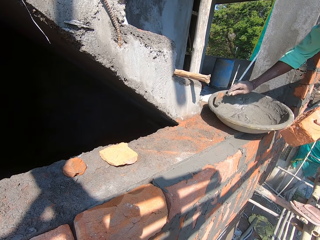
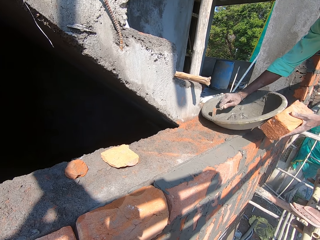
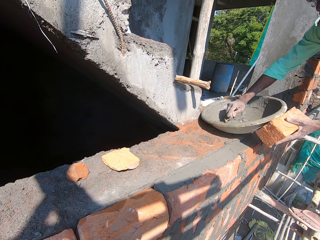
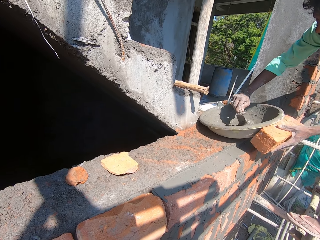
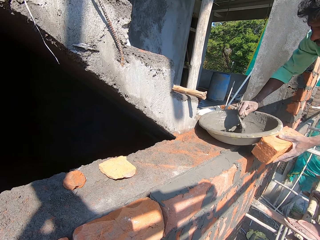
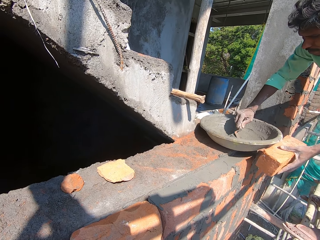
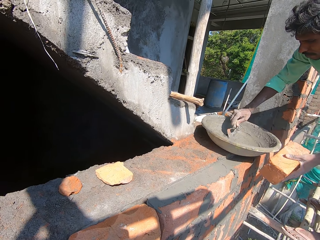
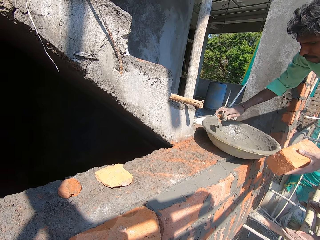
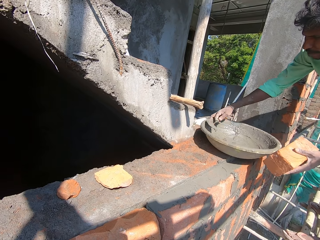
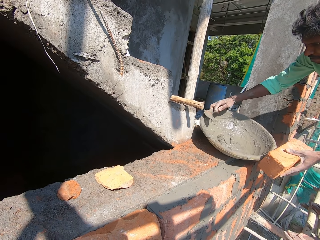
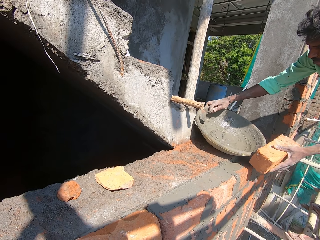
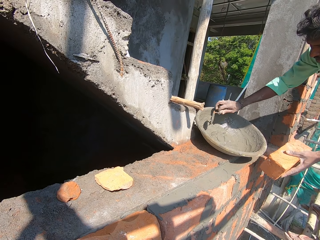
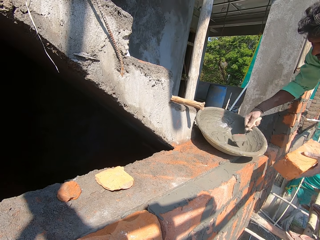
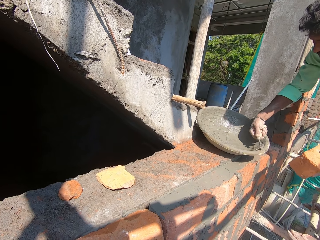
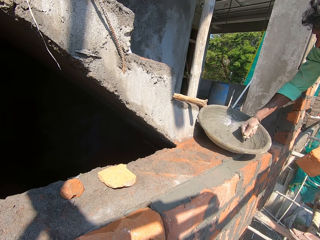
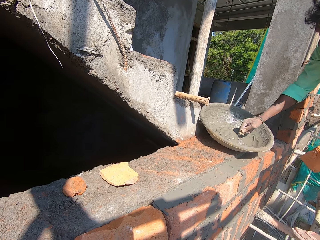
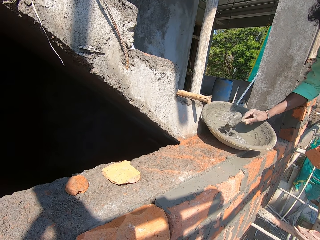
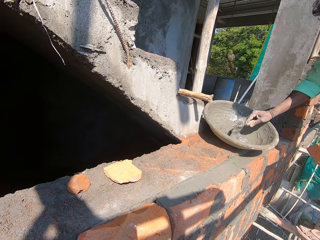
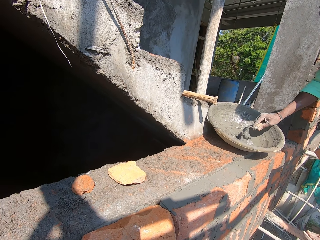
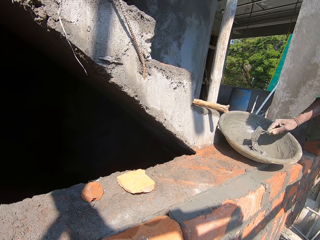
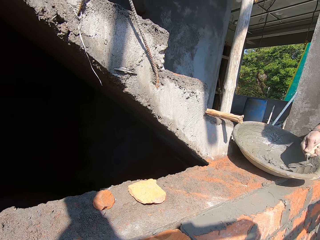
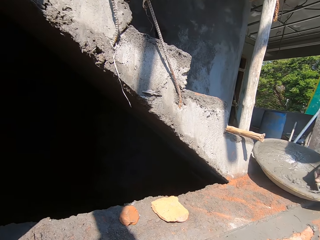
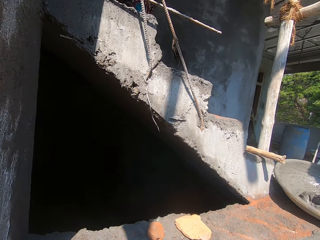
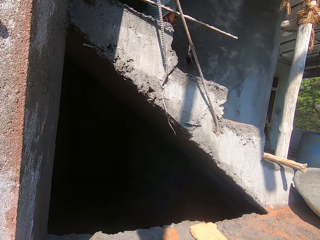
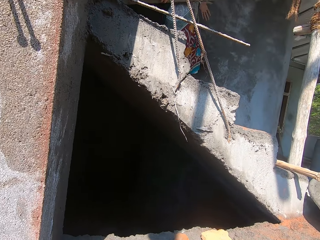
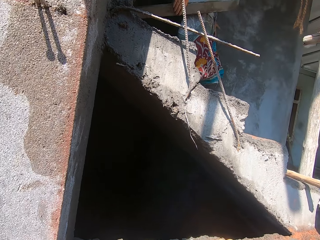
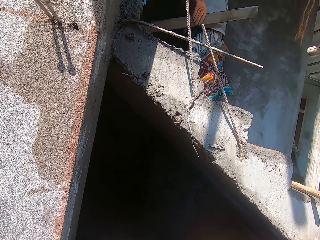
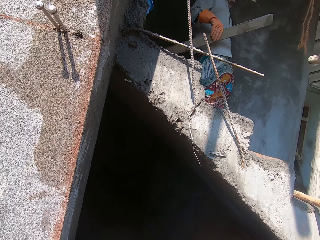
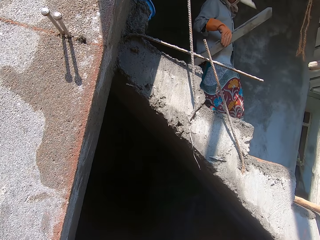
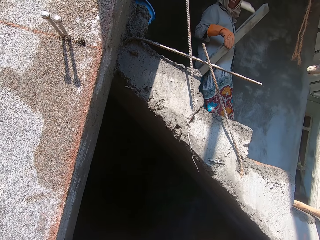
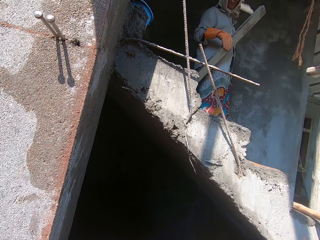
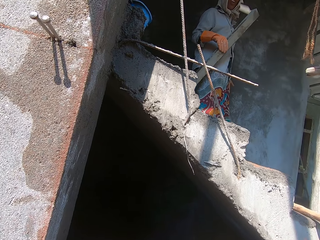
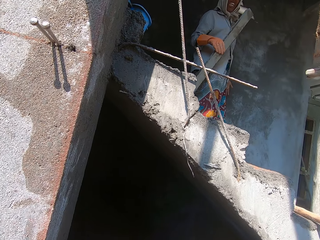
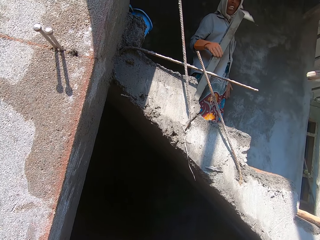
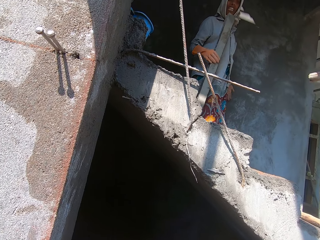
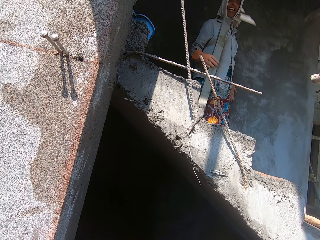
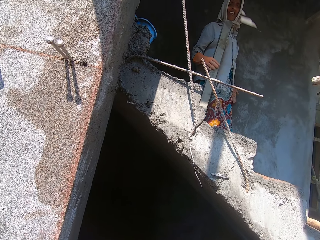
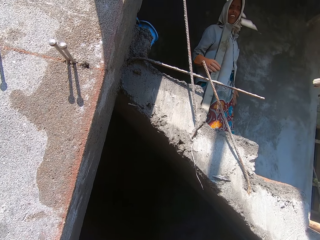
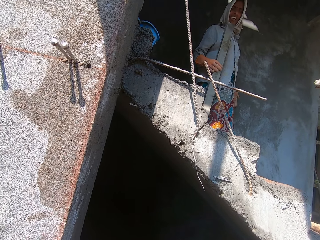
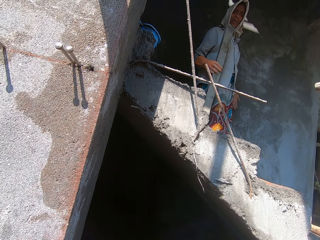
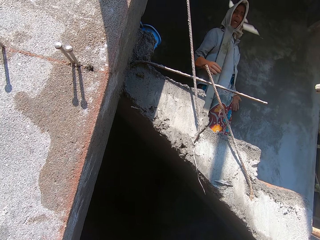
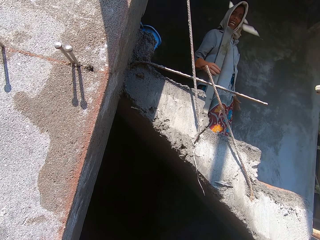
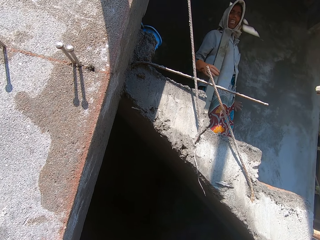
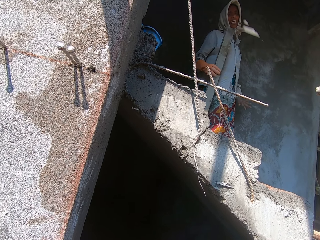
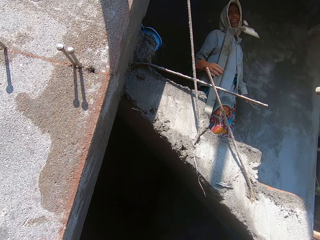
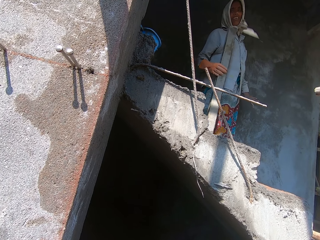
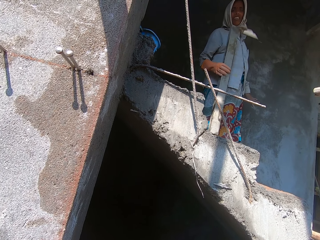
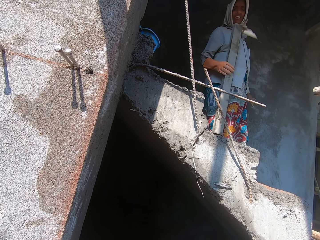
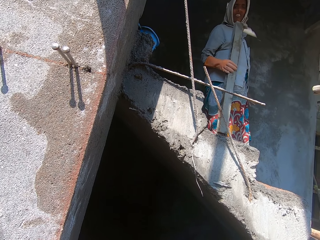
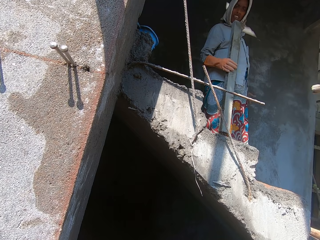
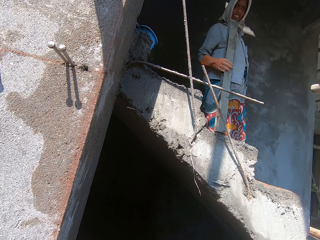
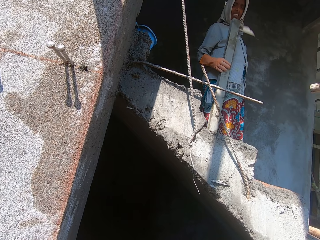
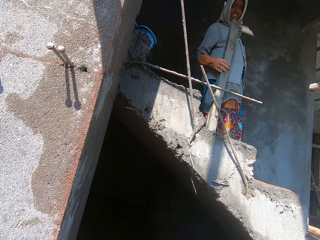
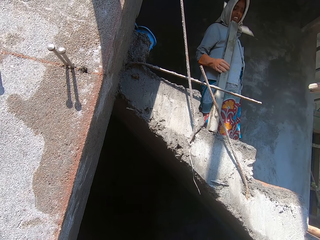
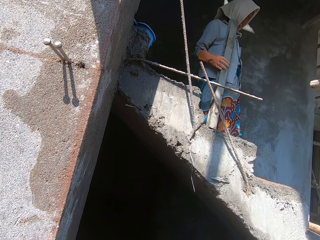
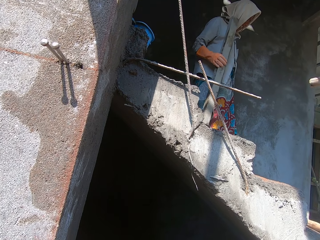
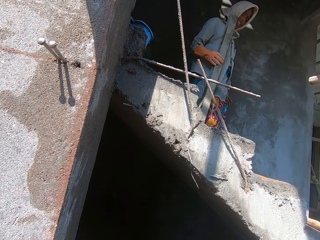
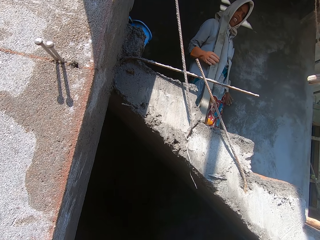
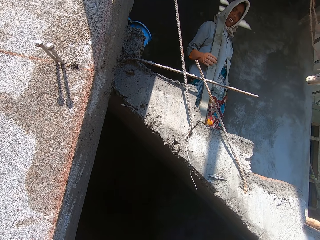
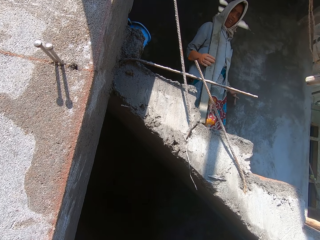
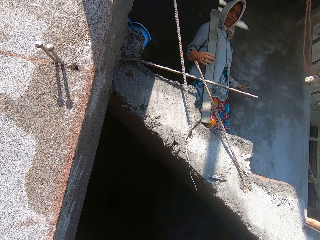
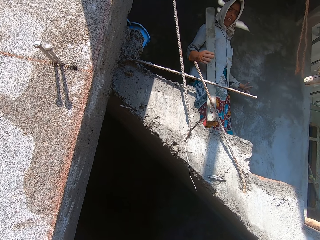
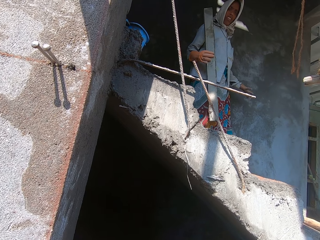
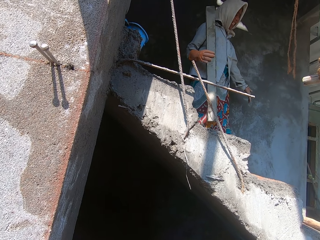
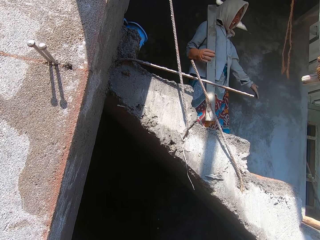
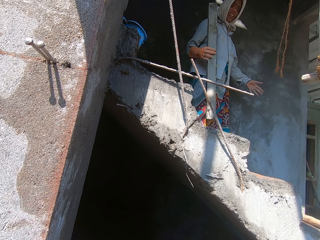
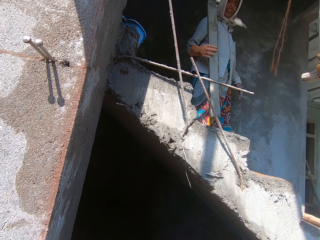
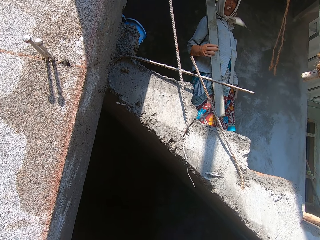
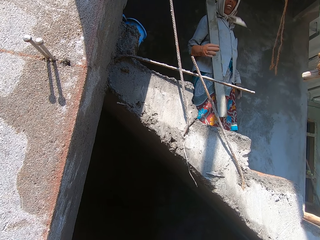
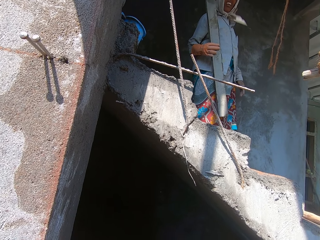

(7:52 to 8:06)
The man holds the bowl with the brick in his left hand. The man moves the bowl with his right hand. The man moves the bowl with the brick in his left hand. The man mixes the mortar in the bowl with the trowel in his right hand. The camera wearer speaks to a woman. The woman holds a wood in her right hand. The woman responds to the camera wearer. The camera wearer interacts with the woman.

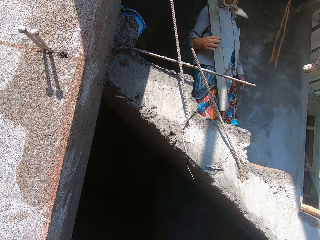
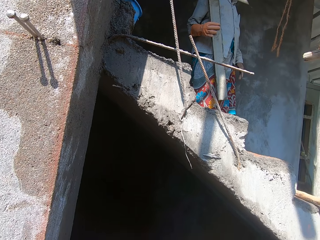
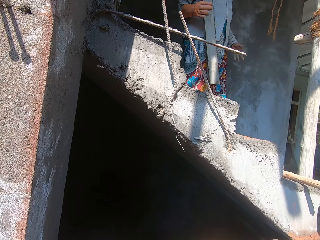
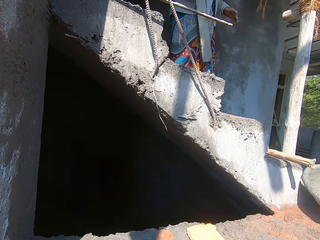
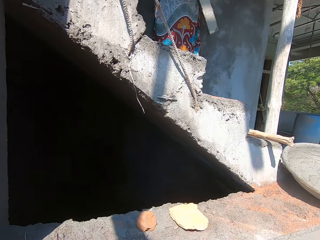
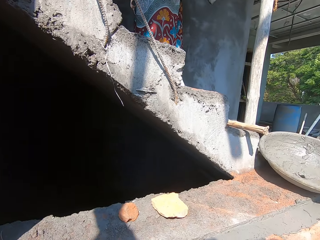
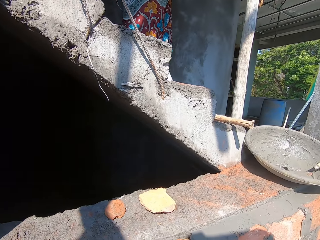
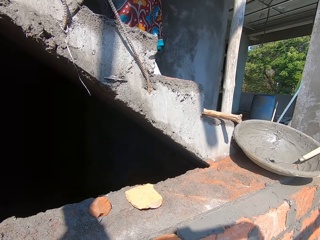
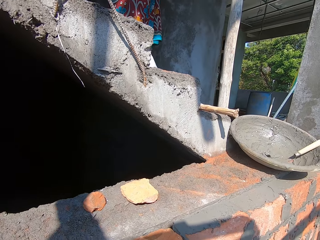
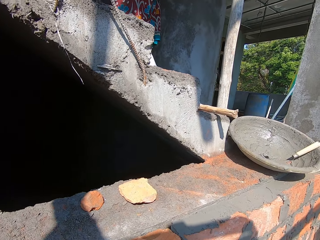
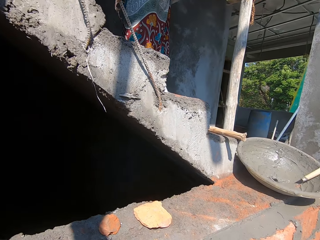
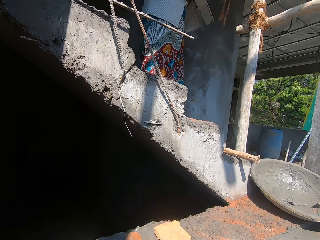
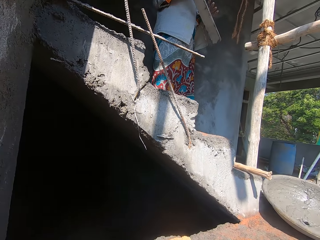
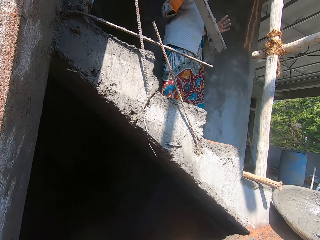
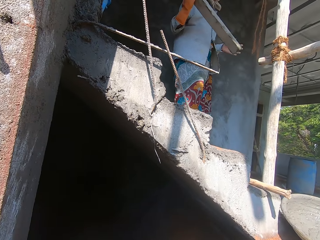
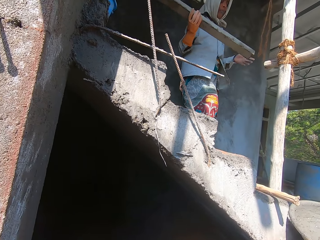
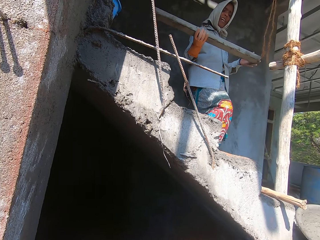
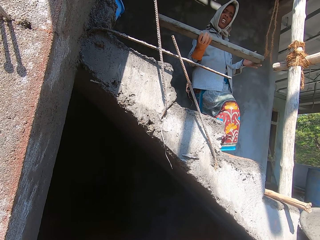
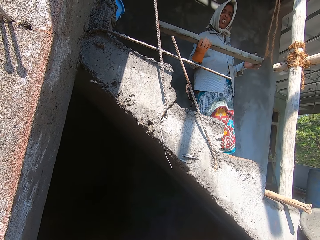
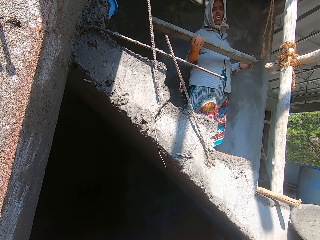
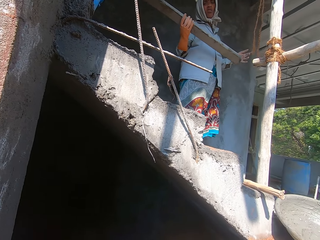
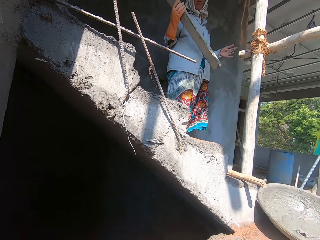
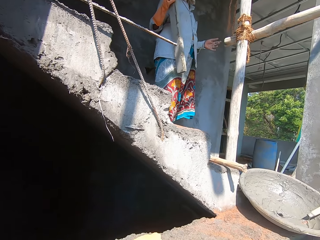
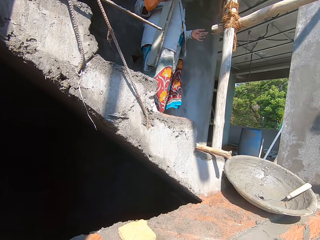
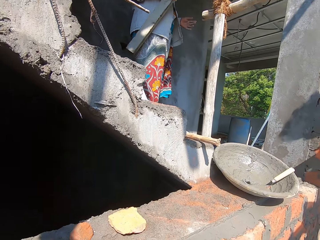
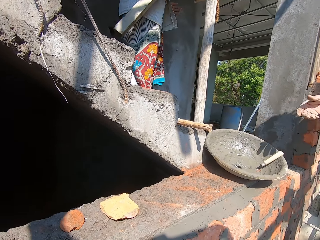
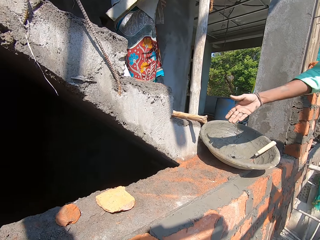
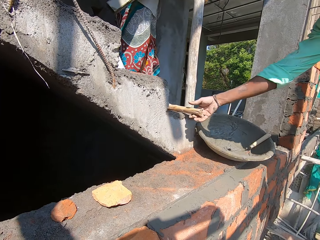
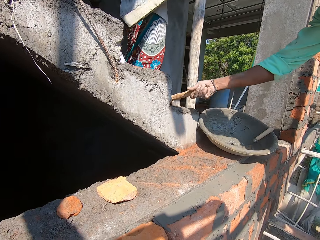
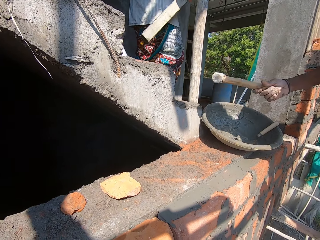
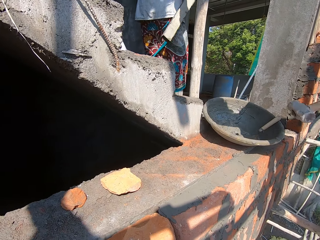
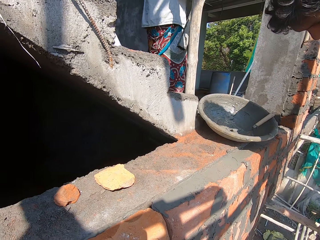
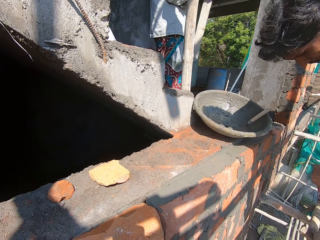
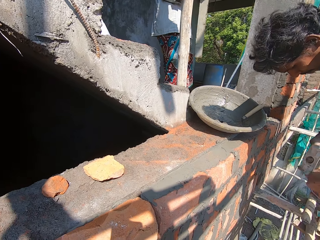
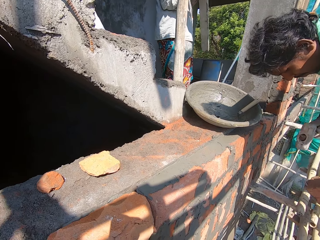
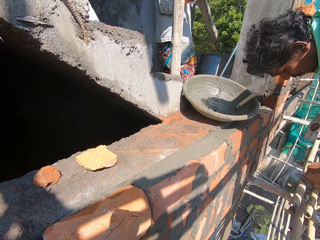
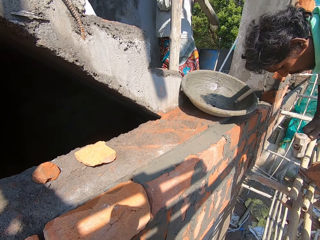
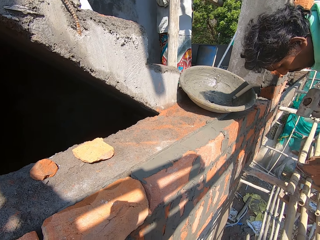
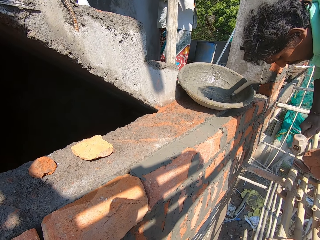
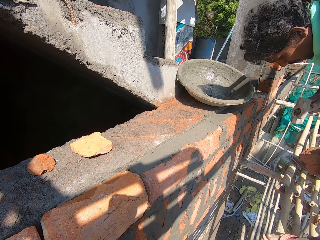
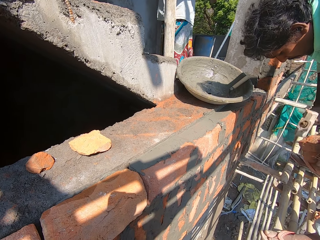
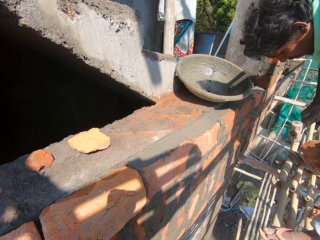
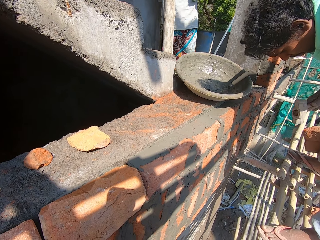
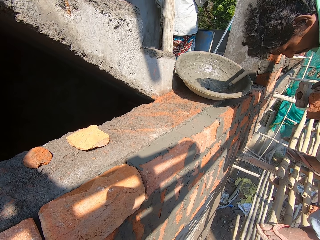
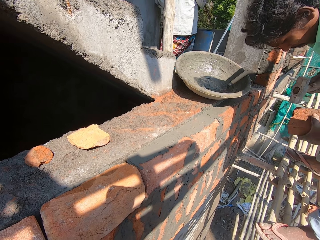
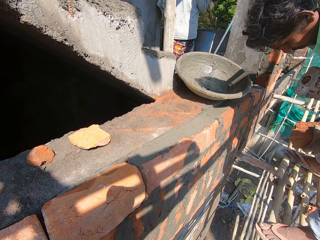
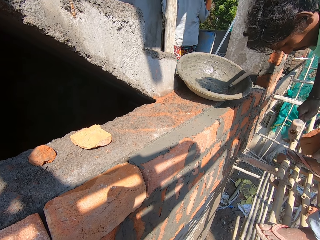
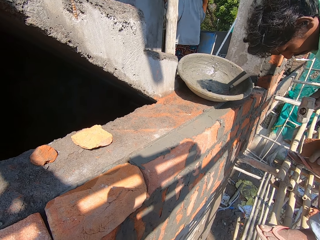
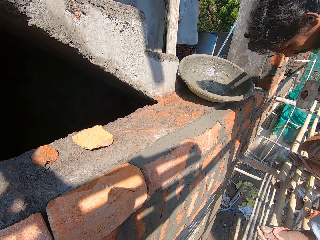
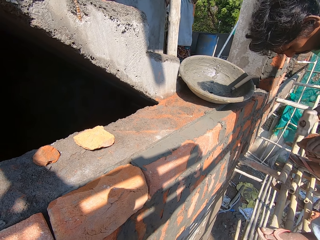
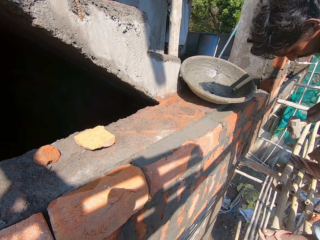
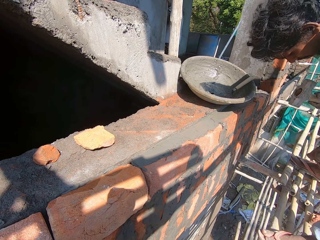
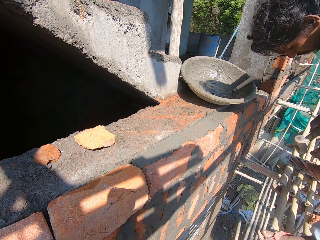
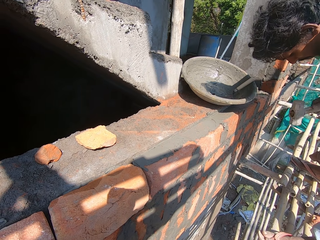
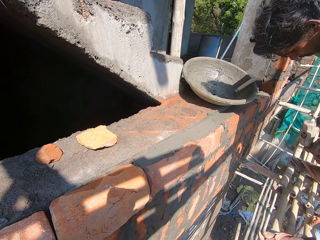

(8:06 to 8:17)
The woman lifts the wood with her right hand. The camera wearer looks around. The woman holds the wood with both hands. The woman speaks to the camera wearer. The woman holds the wood with her right hand. The camera wearer stares around. The man picks the mallet on the staircase with his right hand. The man breaks a brick with the mallet in his right hand.
